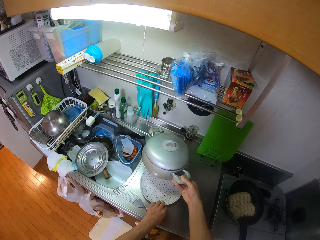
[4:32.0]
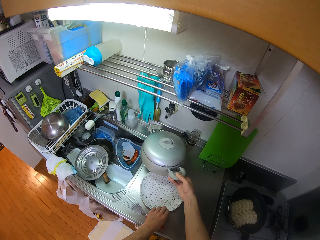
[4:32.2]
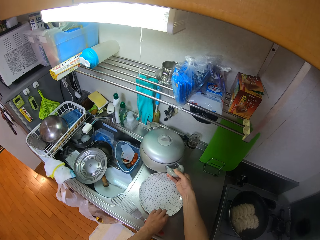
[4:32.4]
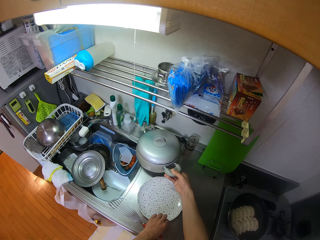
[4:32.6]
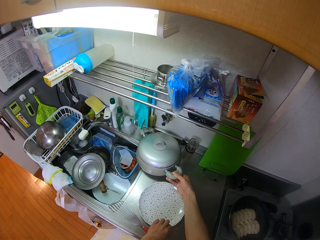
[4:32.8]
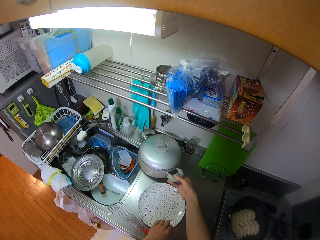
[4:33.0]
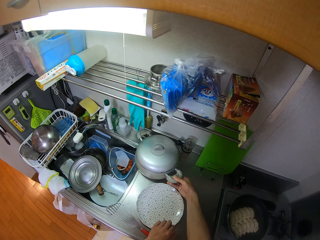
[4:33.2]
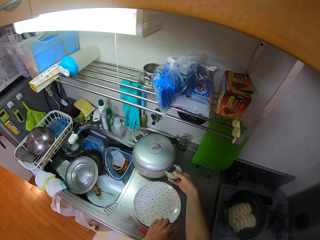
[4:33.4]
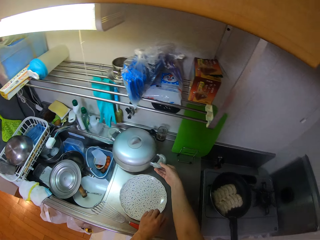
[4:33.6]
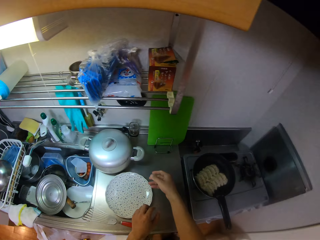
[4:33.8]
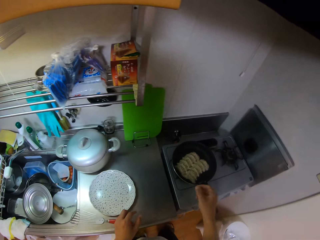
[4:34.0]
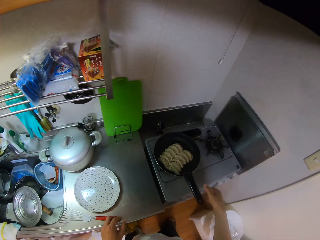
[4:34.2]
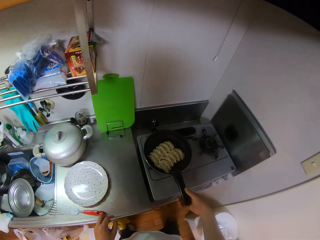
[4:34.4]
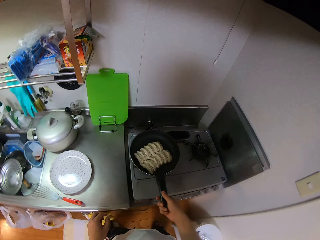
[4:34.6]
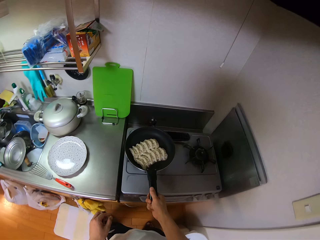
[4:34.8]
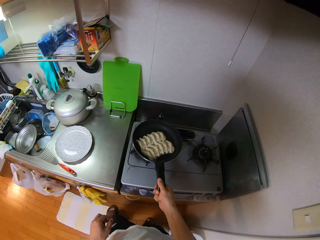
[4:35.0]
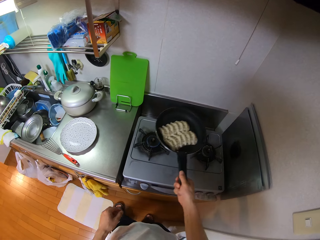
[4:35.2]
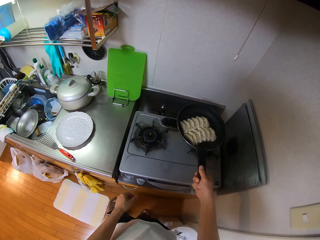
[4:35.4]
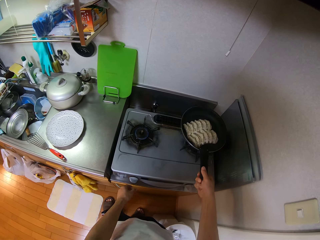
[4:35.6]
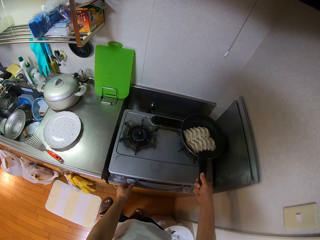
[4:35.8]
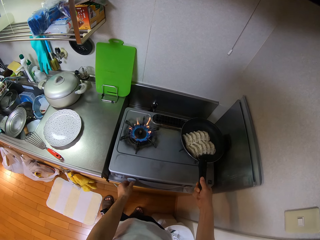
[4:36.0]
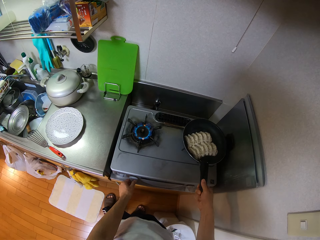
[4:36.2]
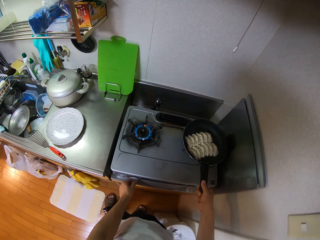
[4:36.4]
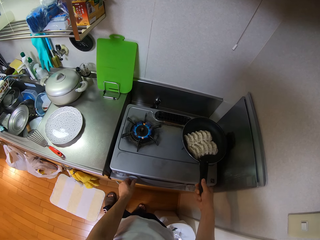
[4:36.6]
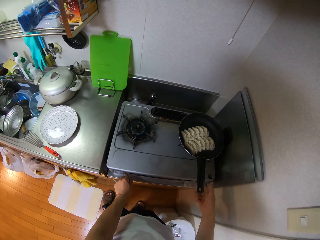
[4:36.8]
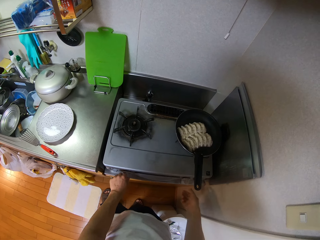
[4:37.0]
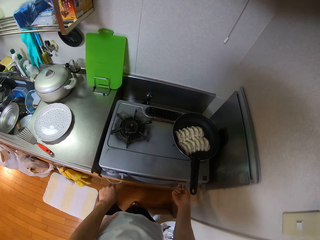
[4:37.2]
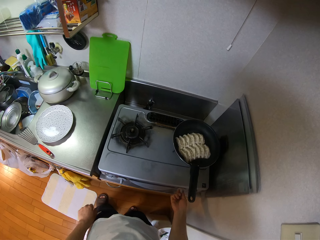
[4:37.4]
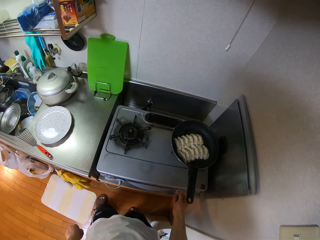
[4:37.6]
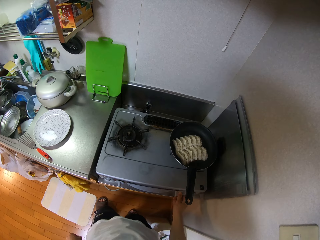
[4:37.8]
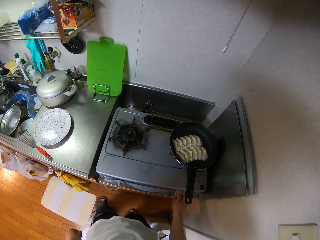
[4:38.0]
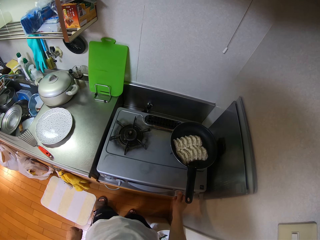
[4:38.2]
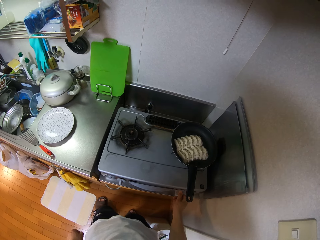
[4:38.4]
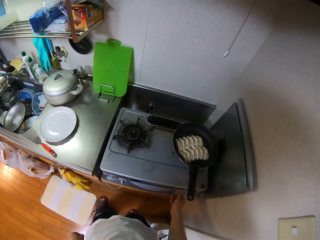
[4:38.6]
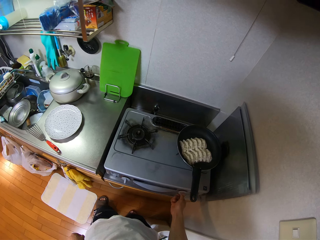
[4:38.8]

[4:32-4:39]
The camera wearer adjusts the position of the plate on the kitchen countertop using his left hand. He puts the serving dish down. He drops the pot on the kitchen countertop using his right hand. He picks up the pan using his right hand and regulates the cooker using his left hand. He turns off the heat with the left hand. He drops the pan on the cooker using his right hand. He regulates the cooker with his right hand.

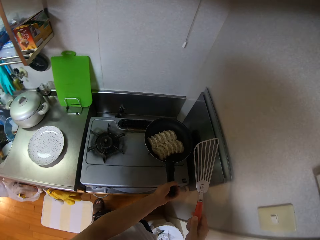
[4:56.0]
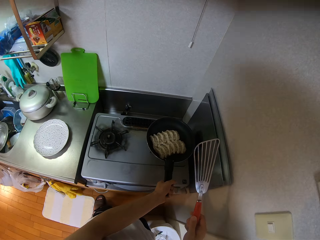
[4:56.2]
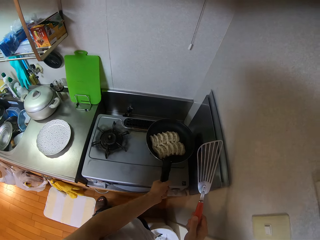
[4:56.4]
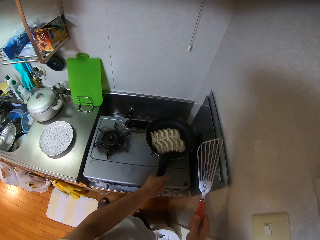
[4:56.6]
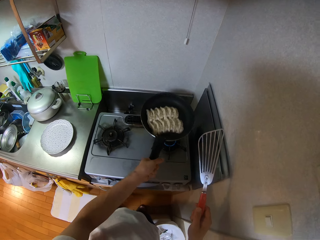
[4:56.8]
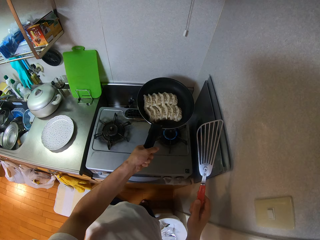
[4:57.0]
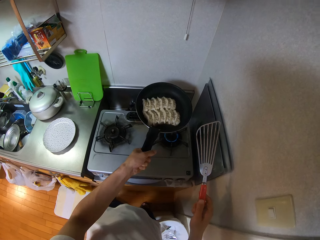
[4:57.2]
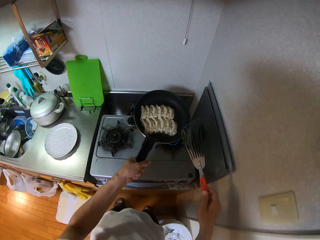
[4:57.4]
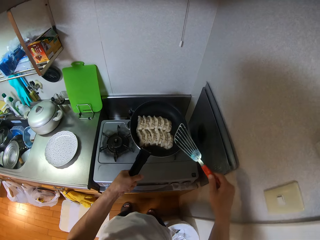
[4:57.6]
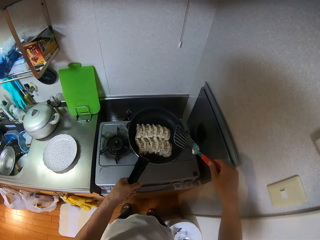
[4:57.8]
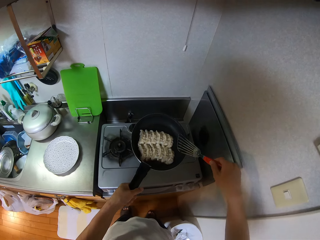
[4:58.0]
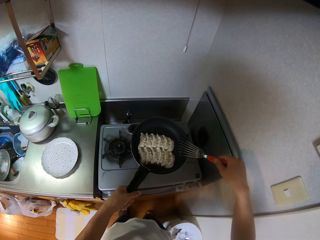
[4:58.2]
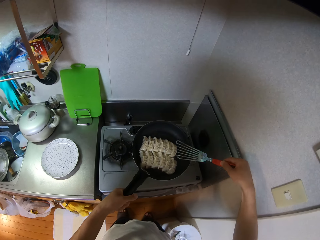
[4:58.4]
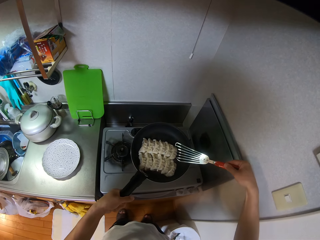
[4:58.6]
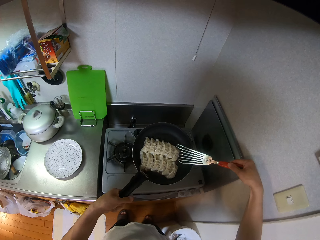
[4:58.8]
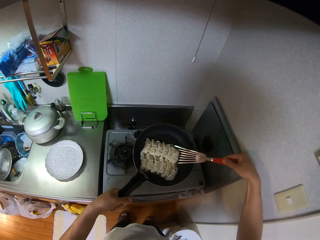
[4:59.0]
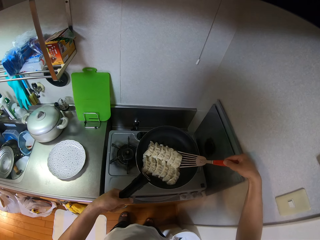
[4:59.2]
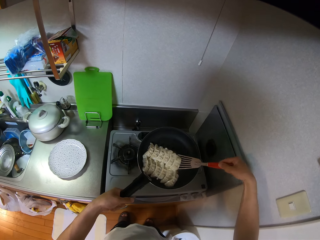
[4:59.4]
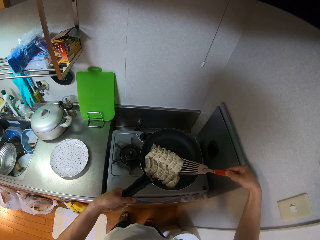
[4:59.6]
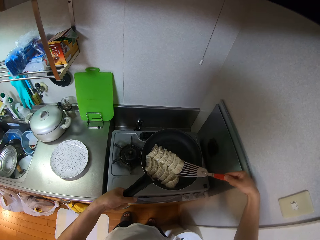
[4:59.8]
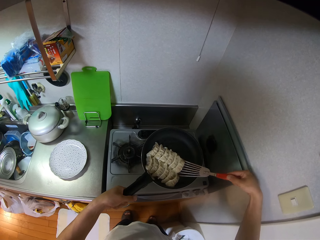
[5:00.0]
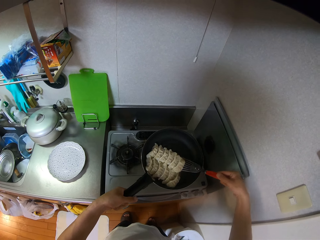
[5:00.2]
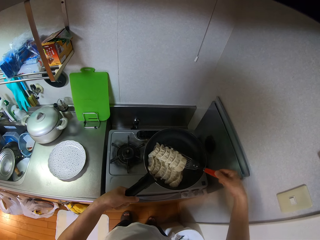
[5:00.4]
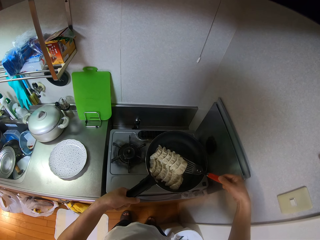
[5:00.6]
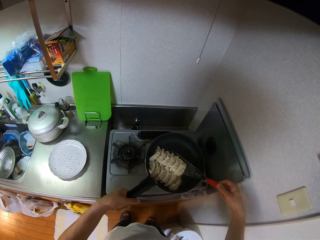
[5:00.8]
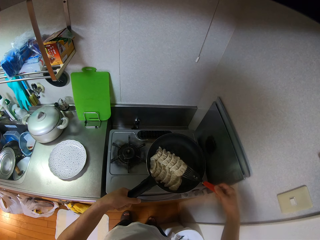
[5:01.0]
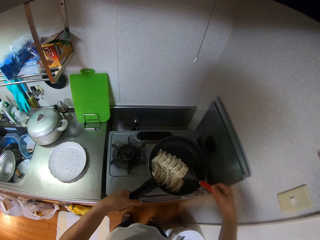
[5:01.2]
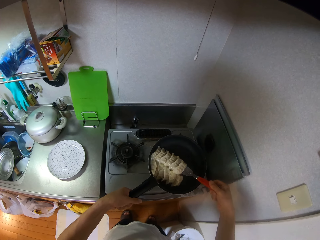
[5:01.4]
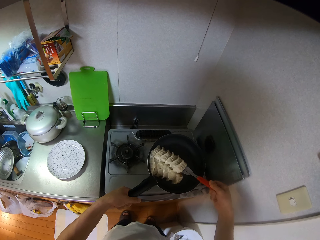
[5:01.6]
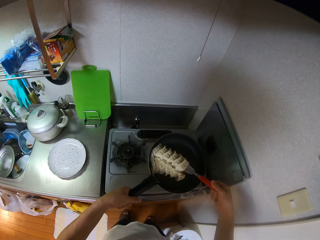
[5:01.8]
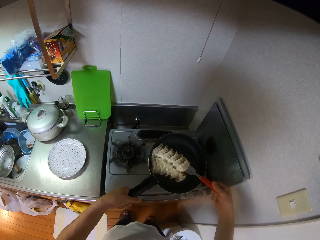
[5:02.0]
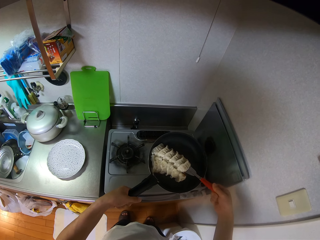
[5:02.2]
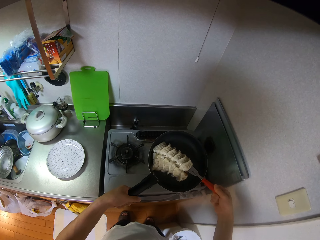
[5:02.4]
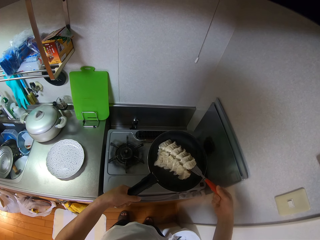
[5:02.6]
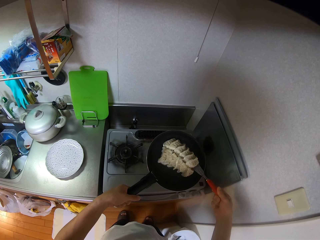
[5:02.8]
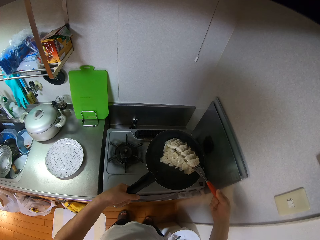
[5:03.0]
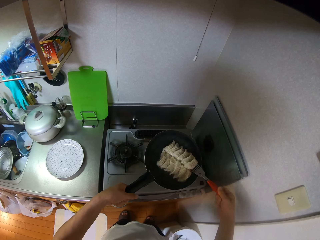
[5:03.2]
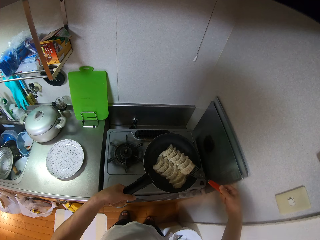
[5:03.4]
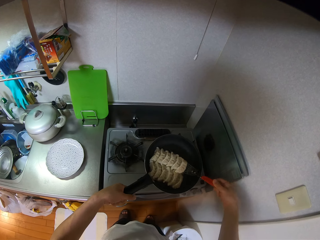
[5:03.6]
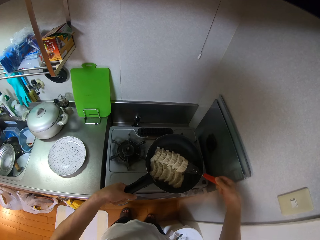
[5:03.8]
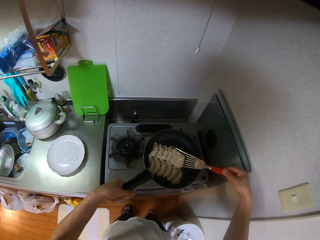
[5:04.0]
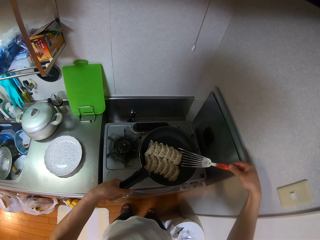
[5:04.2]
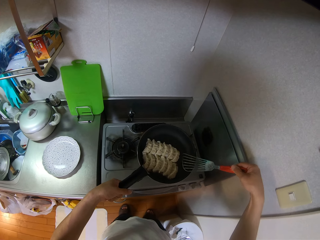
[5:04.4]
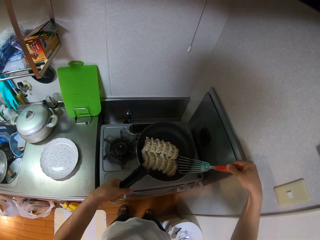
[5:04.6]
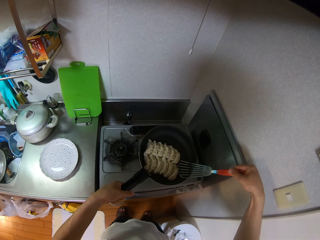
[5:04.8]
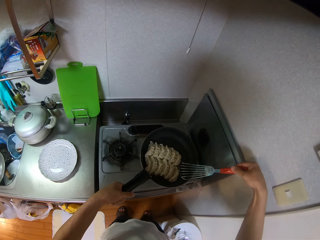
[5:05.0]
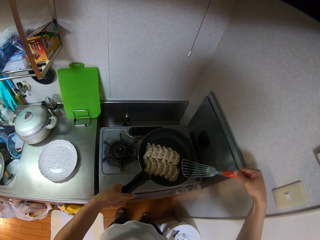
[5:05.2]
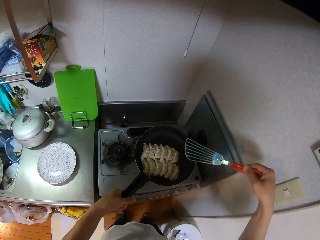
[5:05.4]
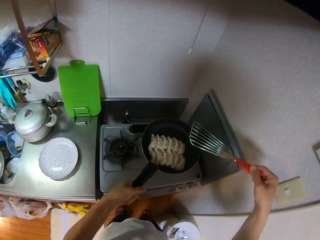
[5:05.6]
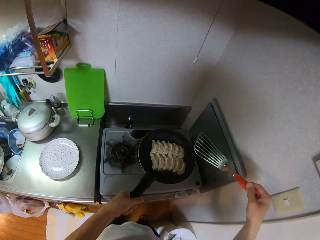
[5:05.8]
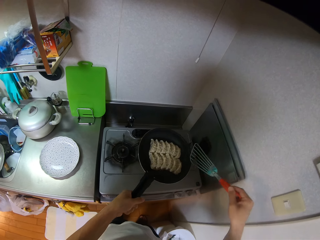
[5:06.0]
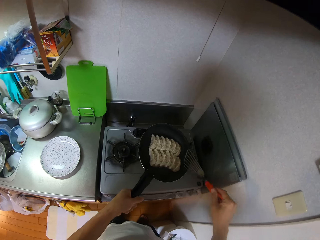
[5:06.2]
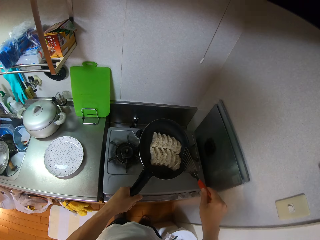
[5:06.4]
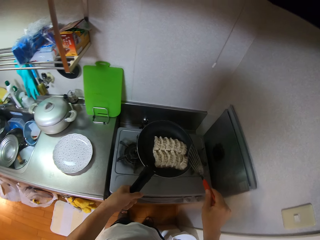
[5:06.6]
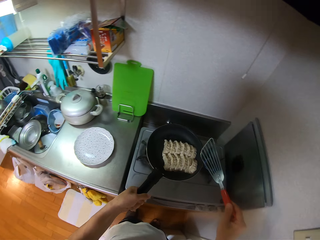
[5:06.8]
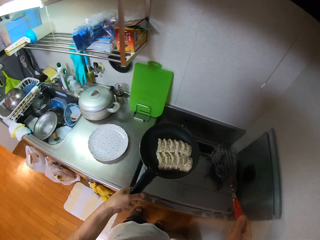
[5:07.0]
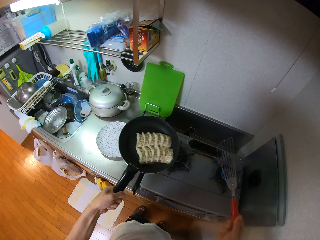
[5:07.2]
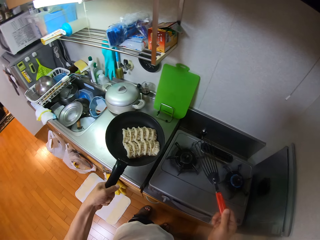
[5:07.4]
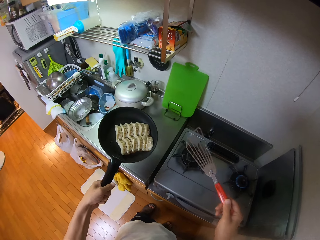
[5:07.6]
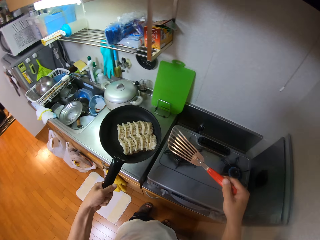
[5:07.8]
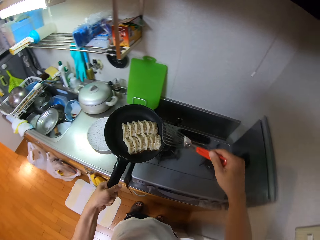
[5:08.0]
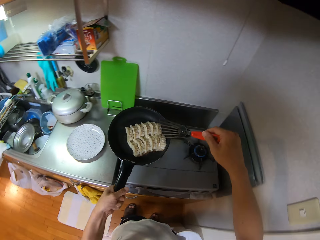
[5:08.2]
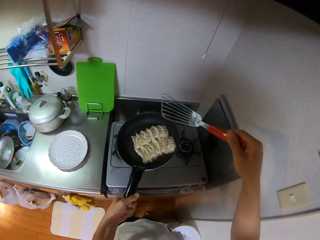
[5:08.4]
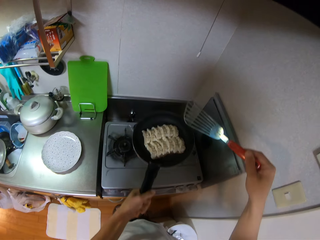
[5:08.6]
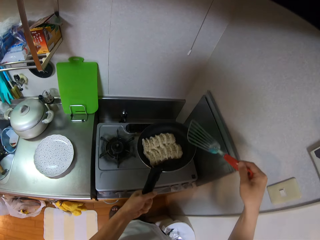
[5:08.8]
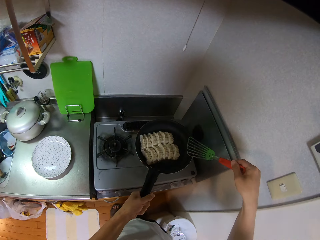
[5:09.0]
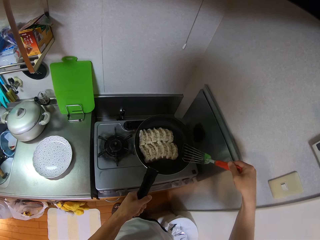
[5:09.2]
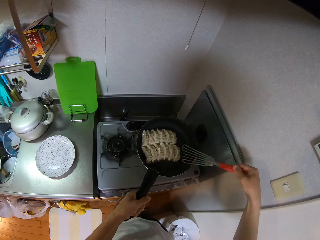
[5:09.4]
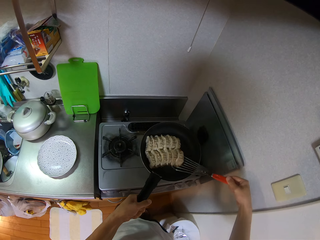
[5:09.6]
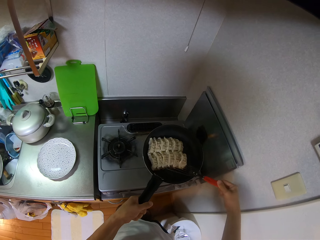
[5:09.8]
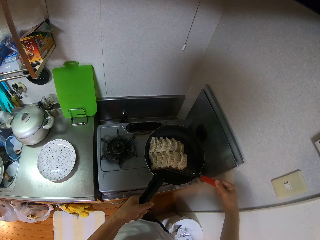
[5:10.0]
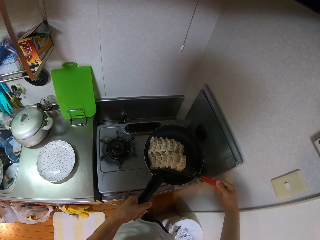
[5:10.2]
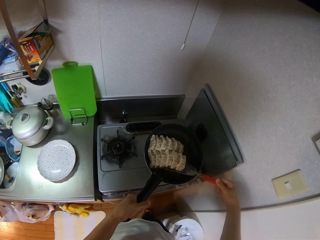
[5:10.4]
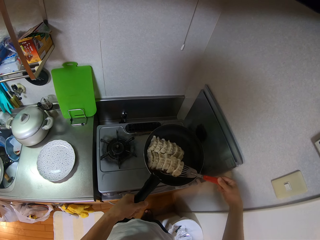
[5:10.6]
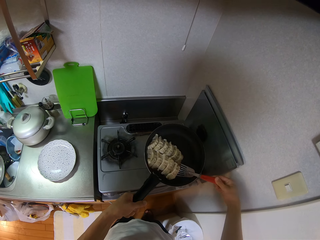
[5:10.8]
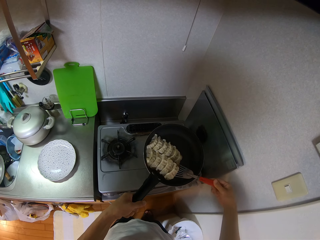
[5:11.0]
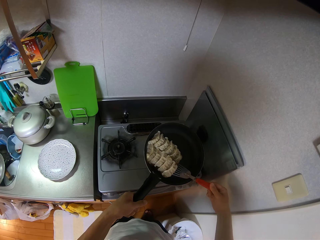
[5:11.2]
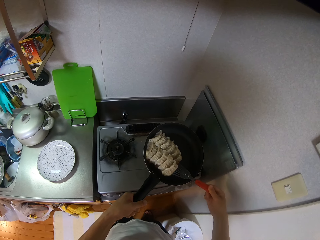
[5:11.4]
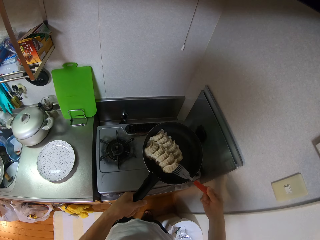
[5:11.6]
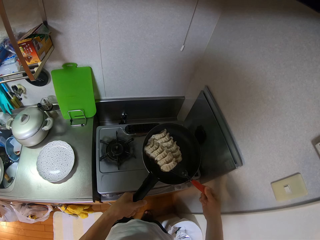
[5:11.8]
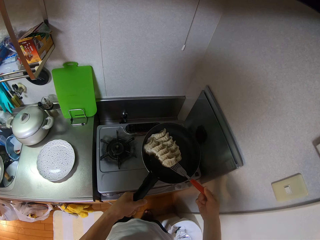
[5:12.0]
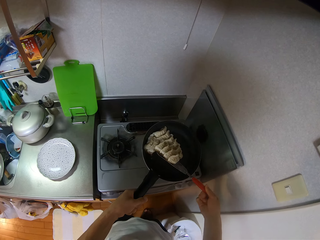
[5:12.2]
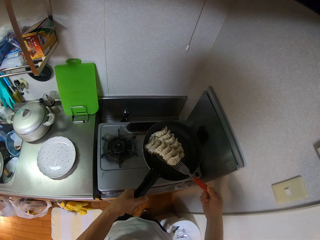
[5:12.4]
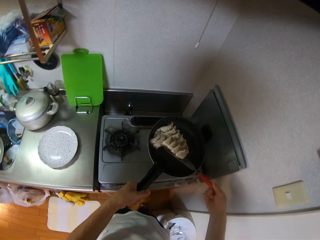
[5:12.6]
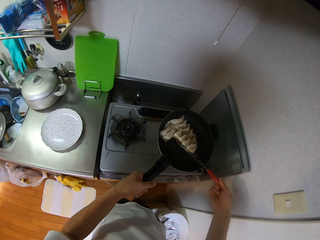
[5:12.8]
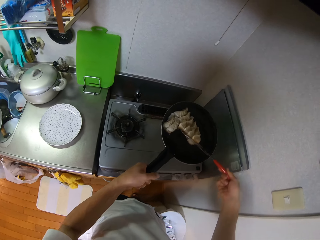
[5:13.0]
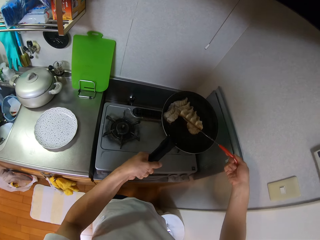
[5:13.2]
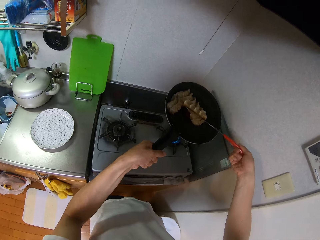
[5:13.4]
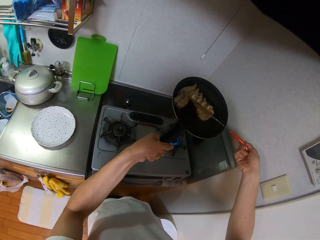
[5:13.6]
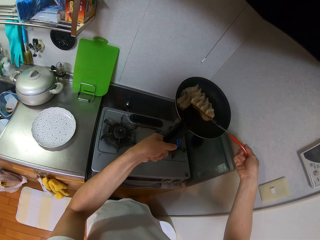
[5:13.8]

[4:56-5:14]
The camera wearer picks up the pan with his left hand. He stirs something with a spatula. He picks up the dumplings with the spatula. He drops the dumplings using the spatula. He shakes the pan using his left hand. He holds the spatula. He shakes the pan with his left hand. He picks up the dumplings with the spatula. He stirs something with the spatula.
